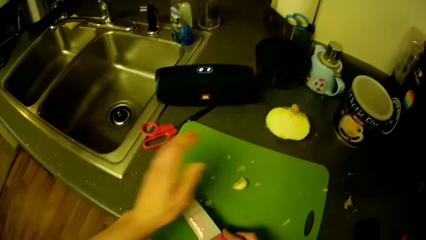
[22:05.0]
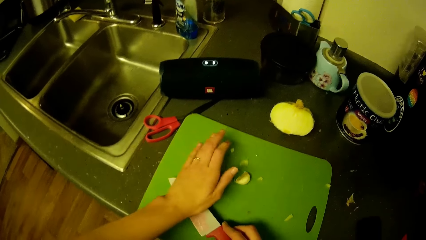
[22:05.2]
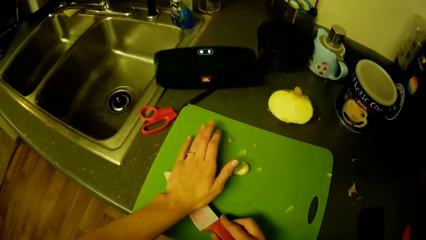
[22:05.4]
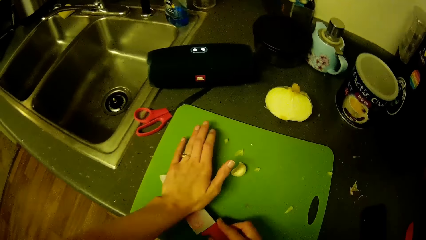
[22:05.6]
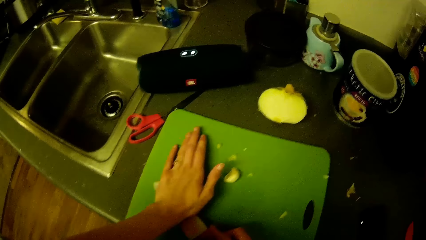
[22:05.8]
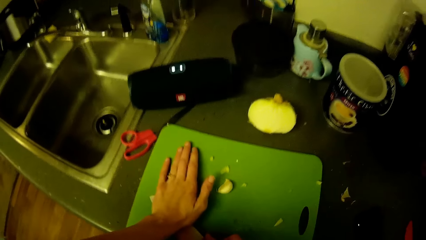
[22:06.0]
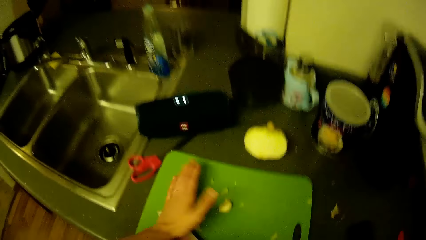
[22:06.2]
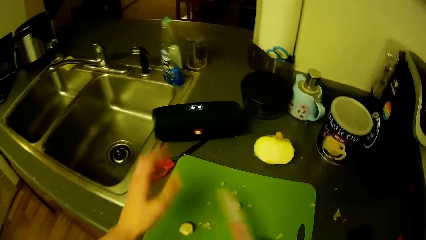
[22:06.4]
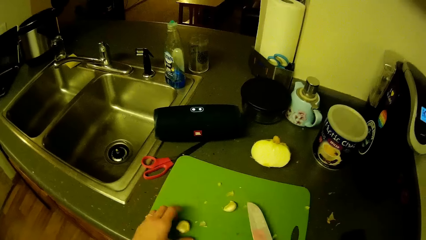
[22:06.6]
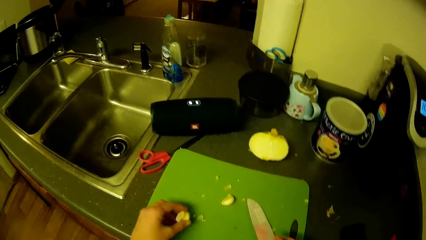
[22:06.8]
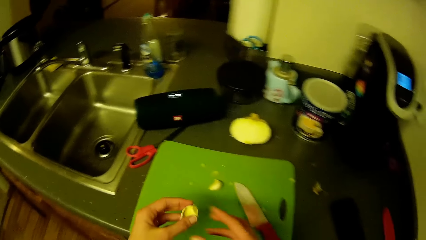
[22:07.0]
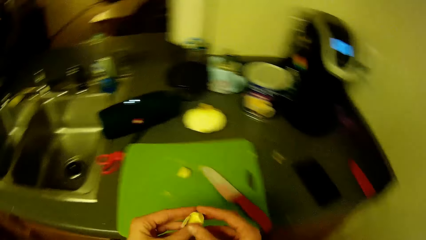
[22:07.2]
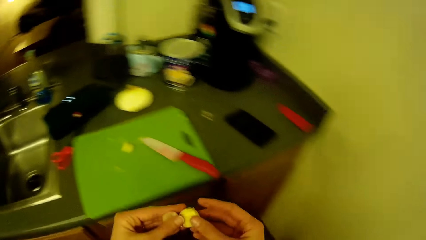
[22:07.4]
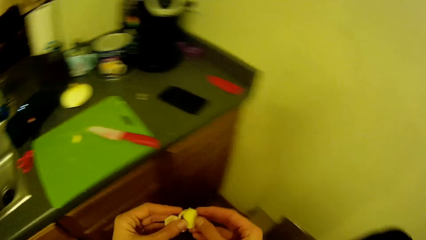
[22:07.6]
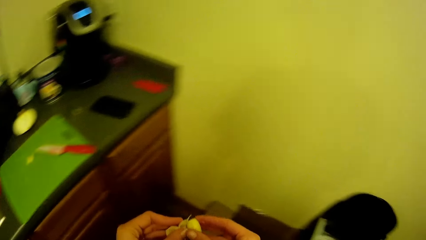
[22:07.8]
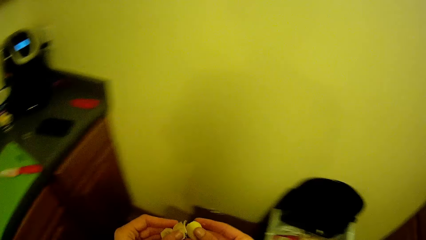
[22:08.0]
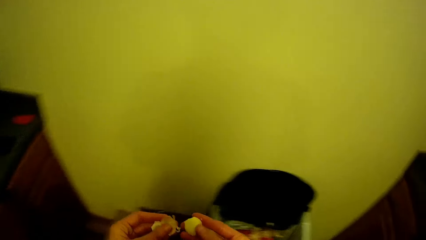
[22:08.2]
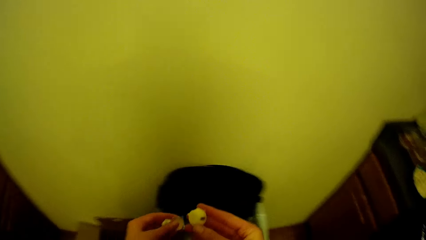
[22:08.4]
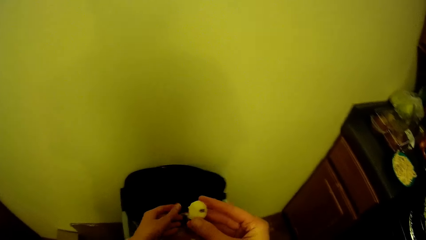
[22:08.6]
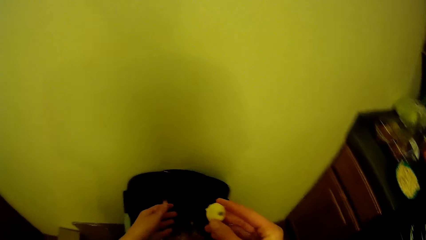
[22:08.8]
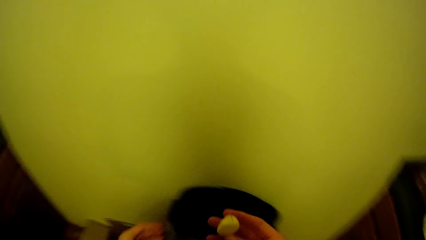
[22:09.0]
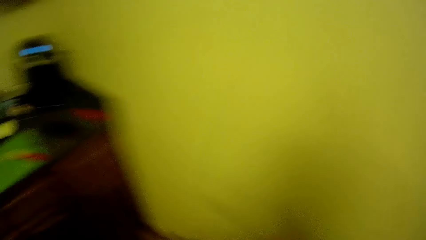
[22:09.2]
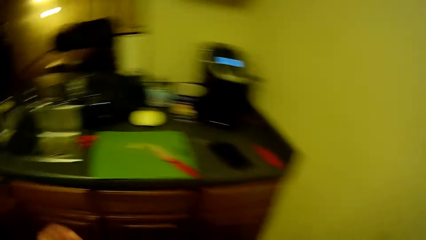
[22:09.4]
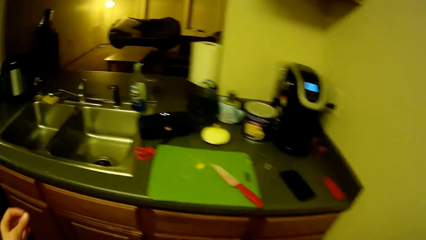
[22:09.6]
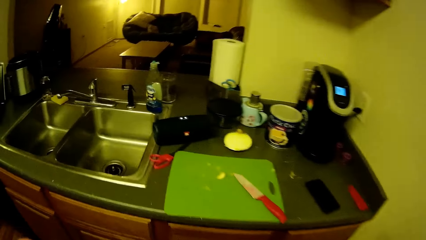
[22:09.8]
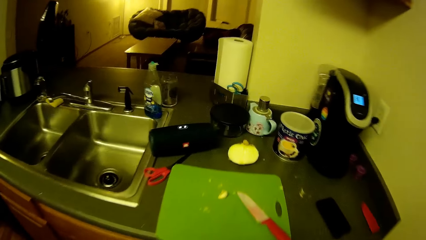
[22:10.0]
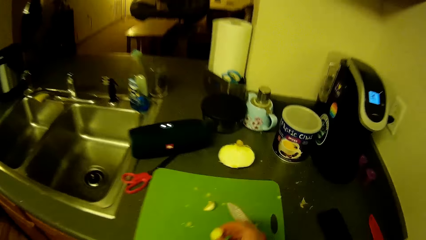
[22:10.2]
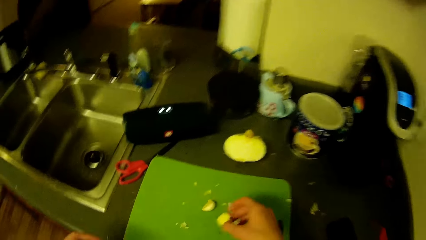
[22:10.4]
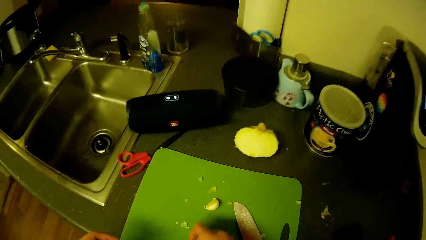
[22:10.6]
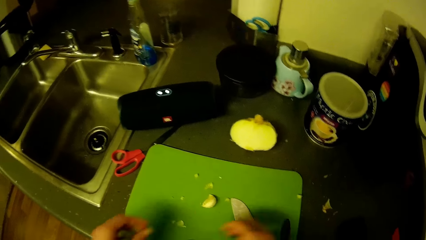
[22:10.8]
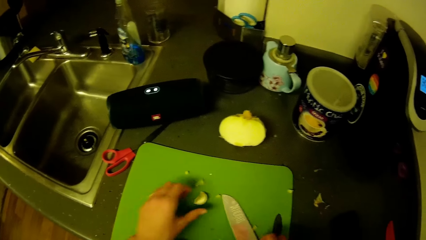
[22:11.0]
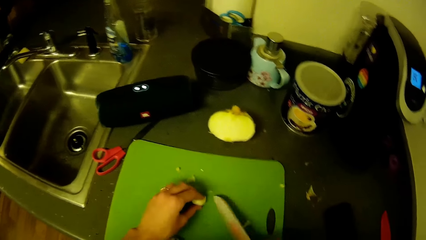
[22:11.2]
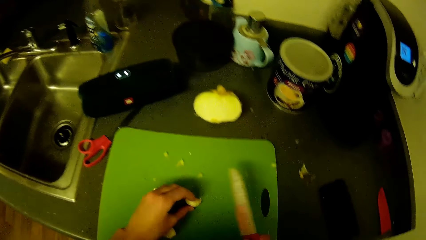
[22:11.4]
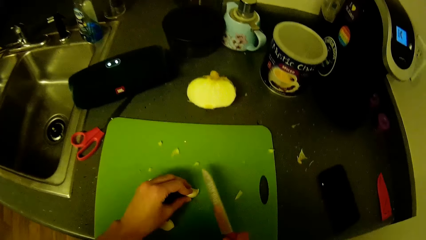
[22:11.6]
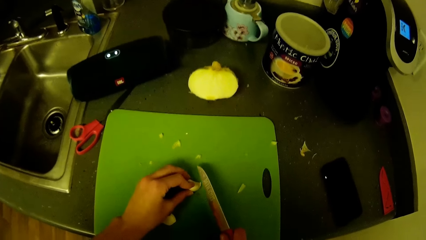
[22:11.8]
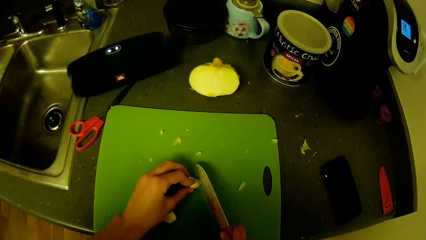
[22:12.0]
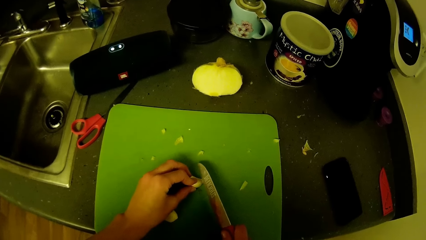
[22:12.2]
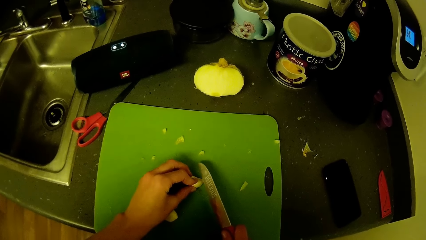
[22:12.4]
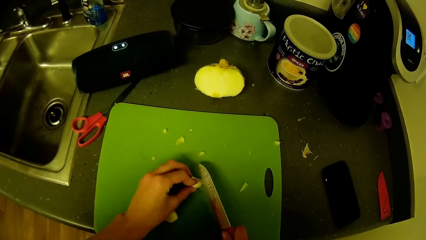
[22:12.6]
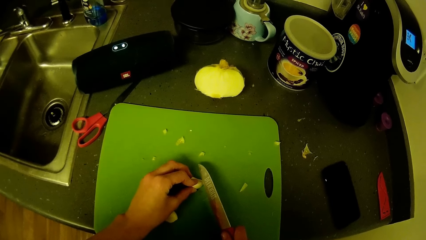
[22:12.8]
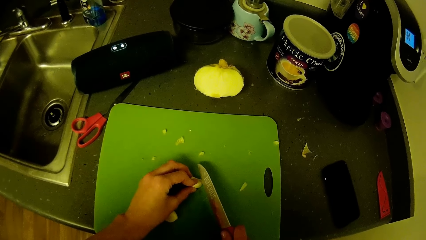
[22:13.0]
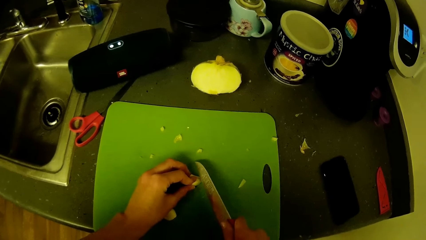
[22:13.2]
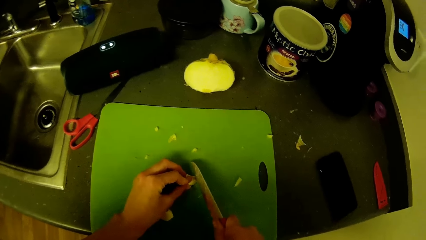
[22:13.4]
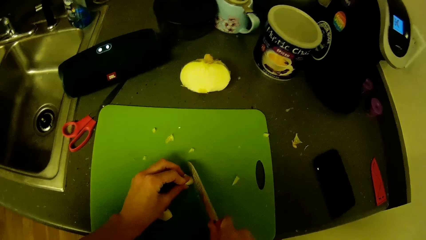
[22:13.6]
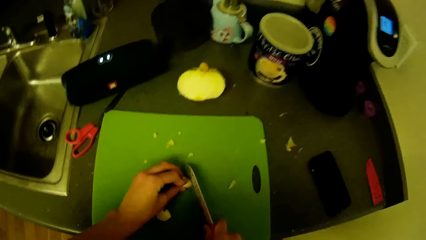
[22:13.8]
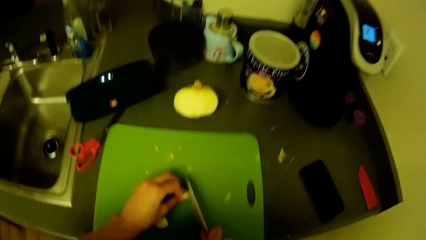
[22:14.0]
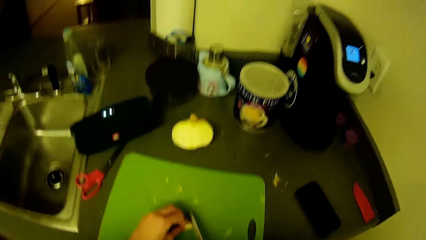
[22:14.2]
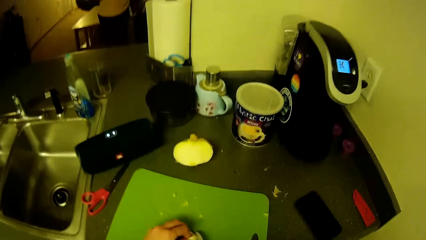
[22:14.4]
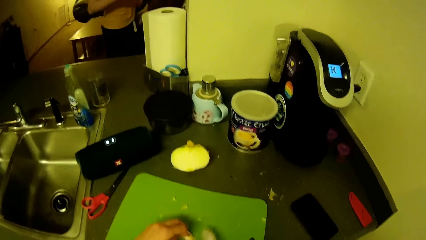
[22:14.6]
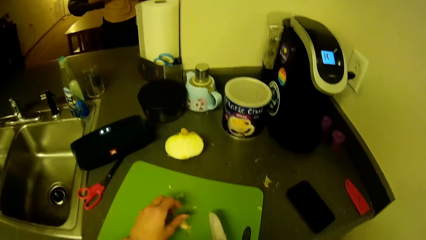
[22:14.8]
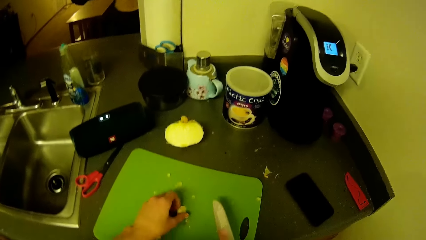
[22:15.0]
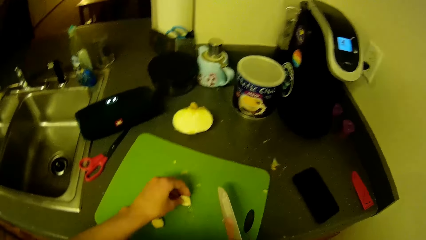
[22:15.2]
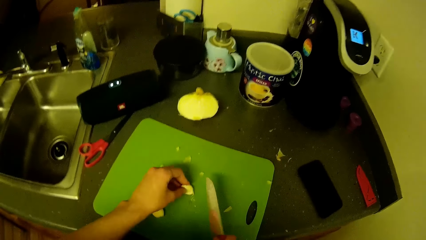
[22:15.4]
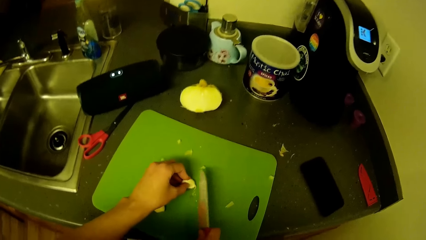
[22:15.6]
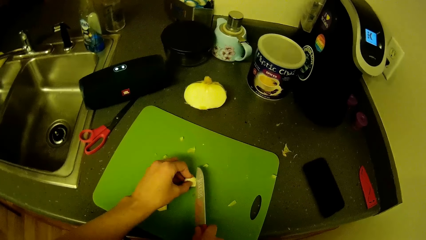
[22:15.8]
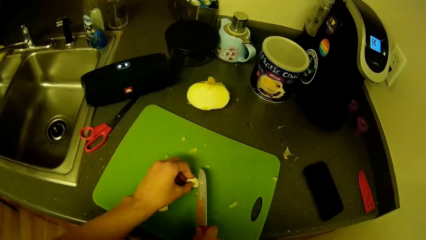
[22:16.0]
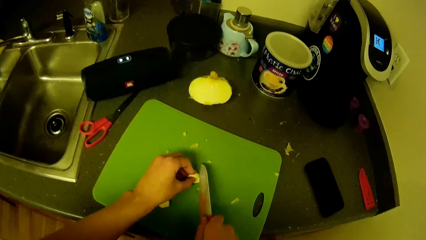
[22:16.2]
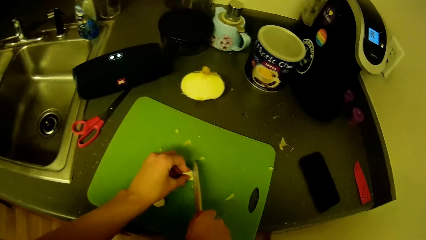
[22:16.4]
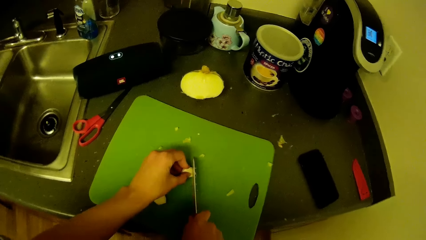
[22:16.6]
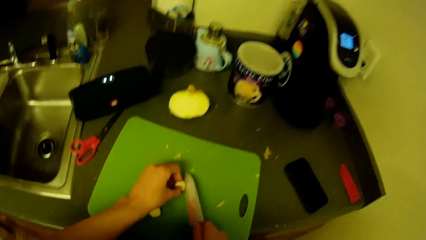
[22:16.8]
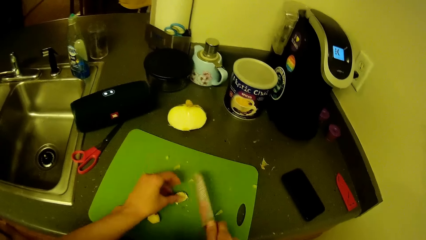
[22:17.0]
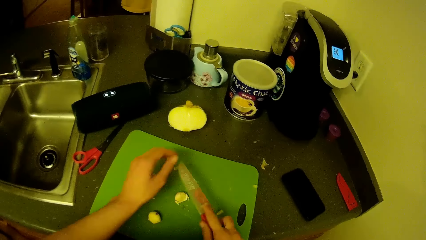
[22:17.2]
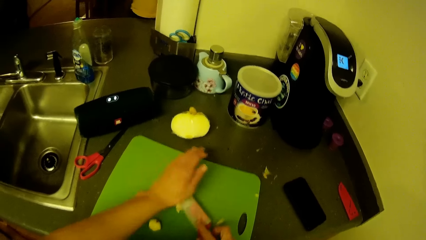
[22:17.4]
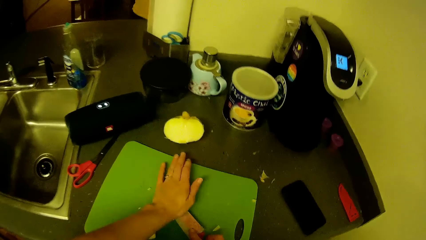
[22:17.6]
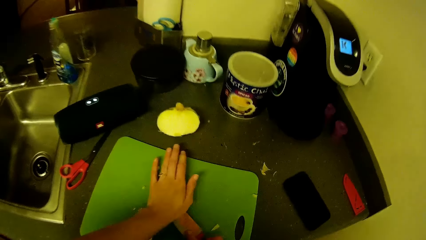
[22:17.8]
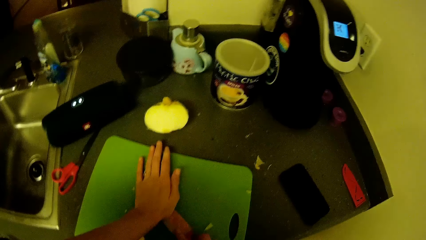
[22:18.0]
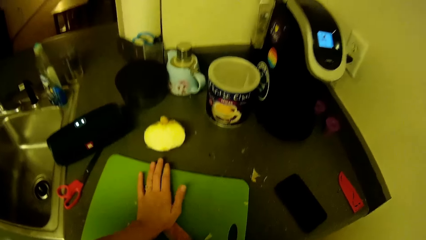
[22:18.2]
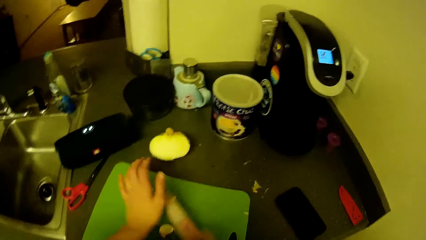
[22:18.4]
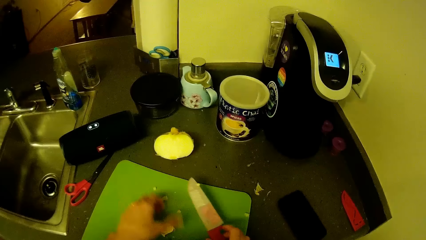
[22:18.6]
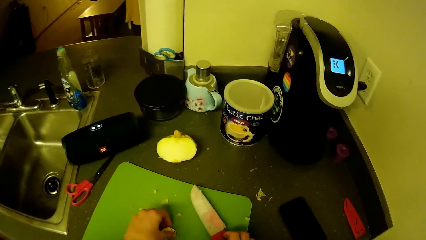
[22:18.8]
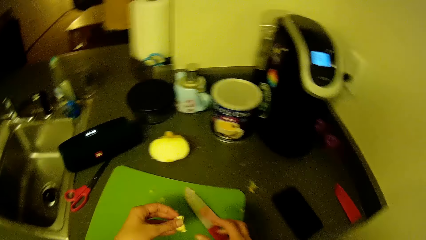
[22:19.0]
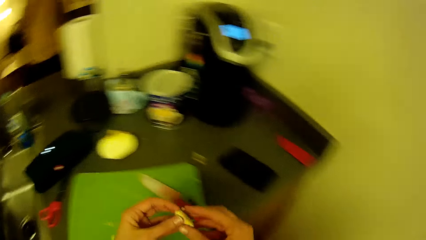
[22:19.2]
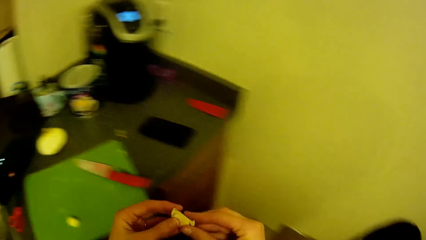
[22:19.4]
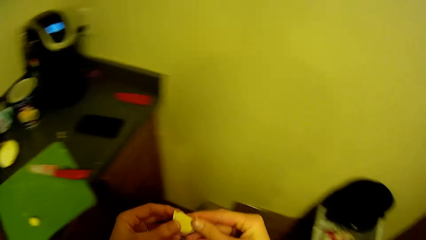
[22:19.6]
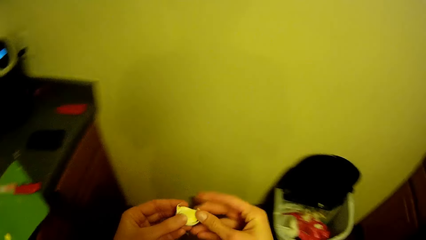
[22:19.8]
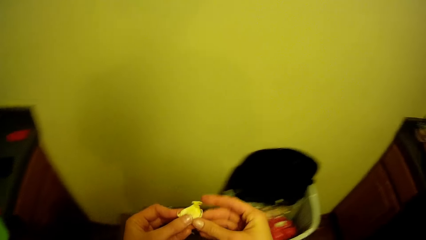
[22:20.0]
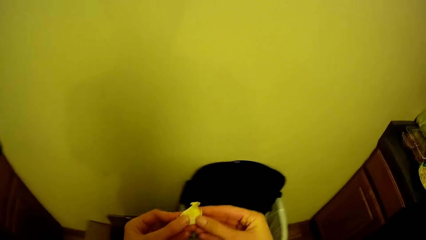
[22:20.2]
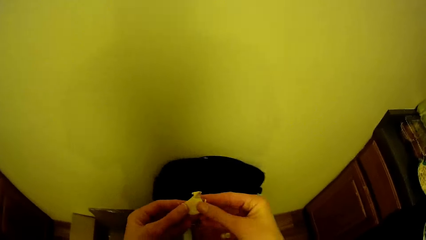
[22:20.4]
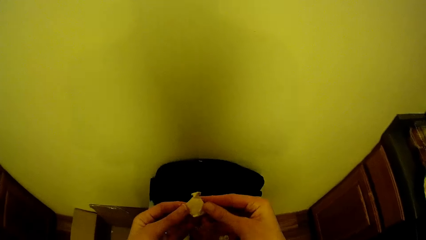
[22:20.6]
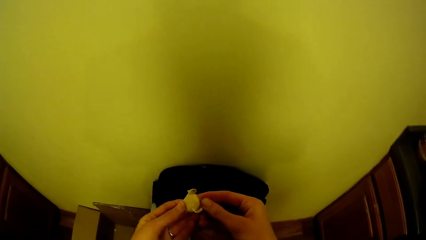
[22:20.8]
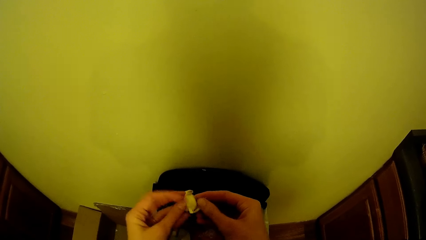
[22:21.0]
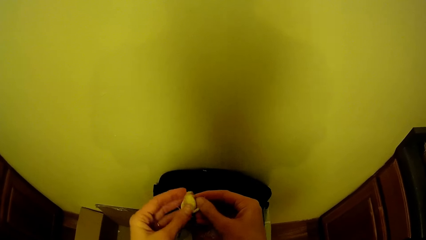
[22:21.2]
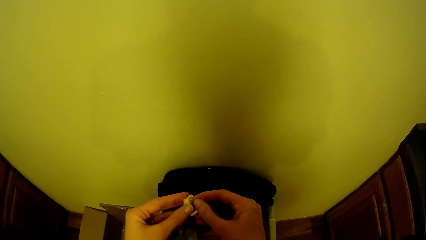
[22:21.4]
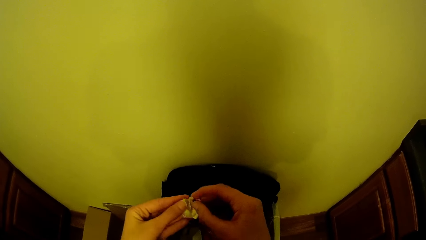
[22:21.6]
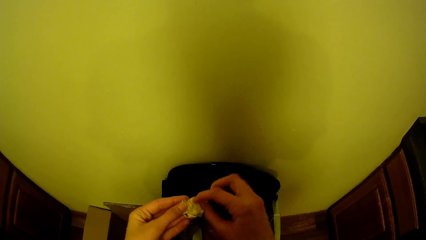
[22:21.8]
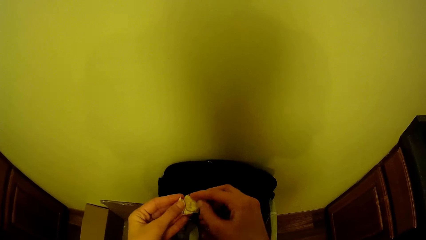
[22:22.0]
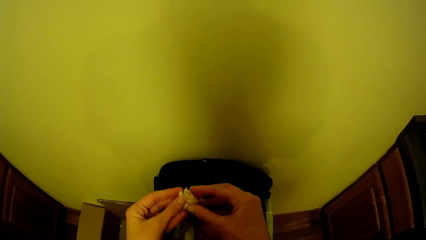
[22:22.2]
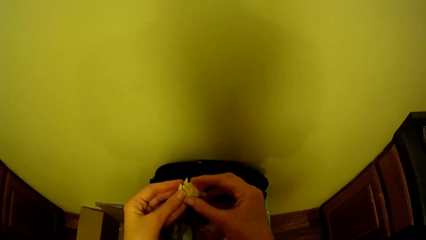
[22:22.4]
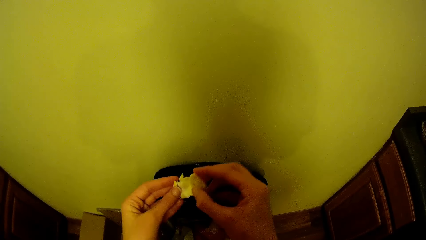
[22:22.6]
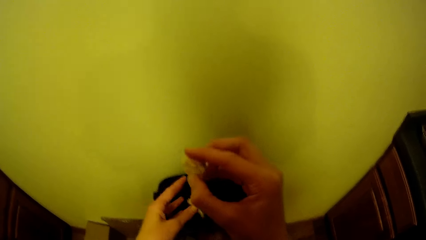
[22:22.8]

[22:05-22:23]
The camera wearer swings his hand. He picks the knife from the tray or chopping board with his right hand. He puts the knife on the garlic. He presses the piece of garlic on the tray with the knife in his right hand, pressing the knife with the left hand. He swings his hand. He picks the garlic. He peels the piece of garlic with his left hand. He turns the body right. He drops the garlic peel in the dustbin. He turns the body left. He swings his hand. He walks in the kitchen. He swings his hand. He picks the knife from the tray with his right hand. He picks the garlic from the chopping board. He swings his hand. He cuts another piece of garlic on the tray with the knife in his right hand. He turns the garlic on the chopping board. He swings his hand. He cuts the garlic using the knife. He swings his hand. He puts the knife on the garlic. He presses the piece of garlic on the tray with the knife in his right hand, pressing the knife with the left hand. He swings his hand. He picks the garlic. He peels the piece of garlic with his right hand. He swings his hand. He turns the body right.
